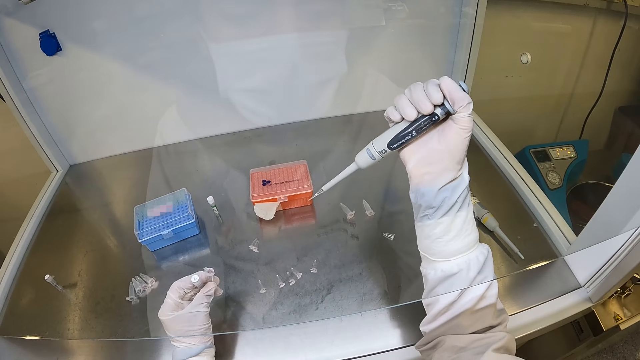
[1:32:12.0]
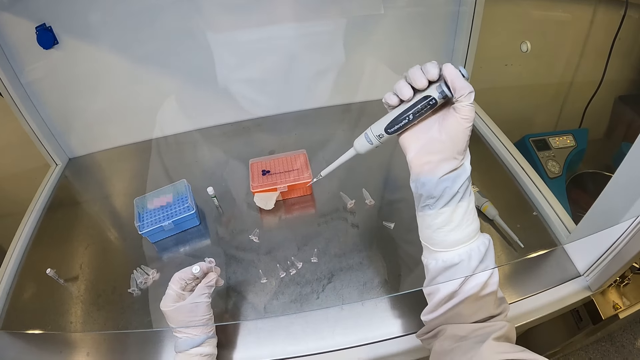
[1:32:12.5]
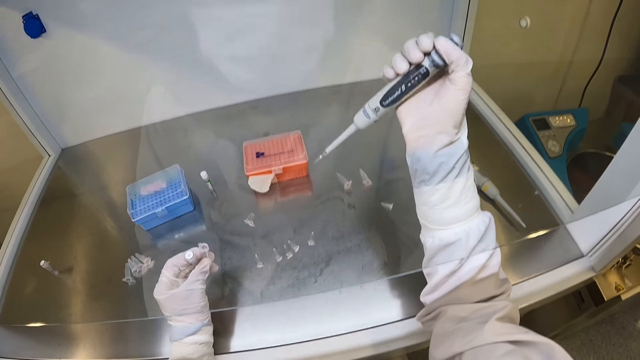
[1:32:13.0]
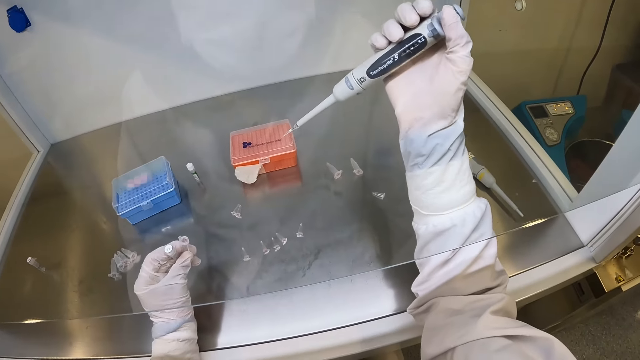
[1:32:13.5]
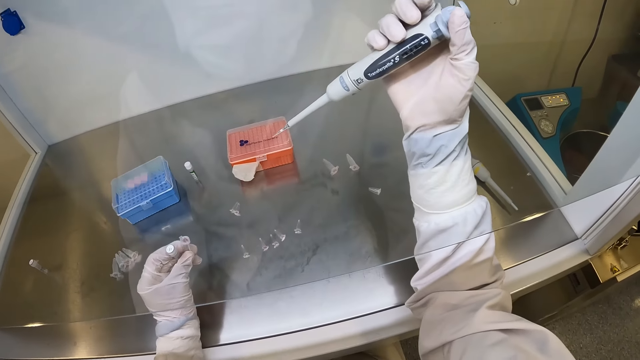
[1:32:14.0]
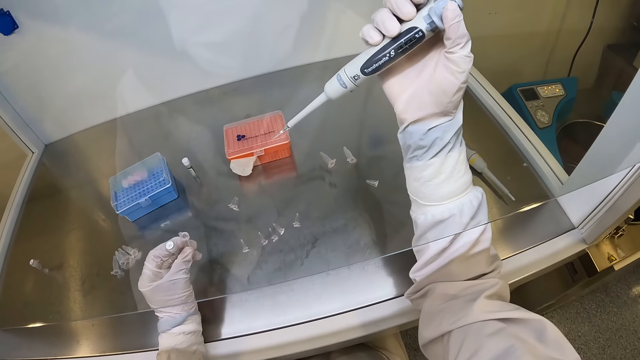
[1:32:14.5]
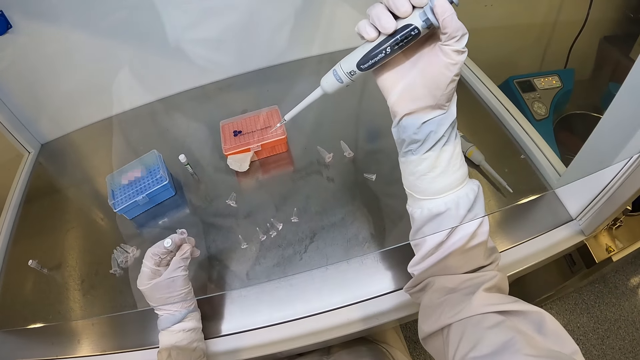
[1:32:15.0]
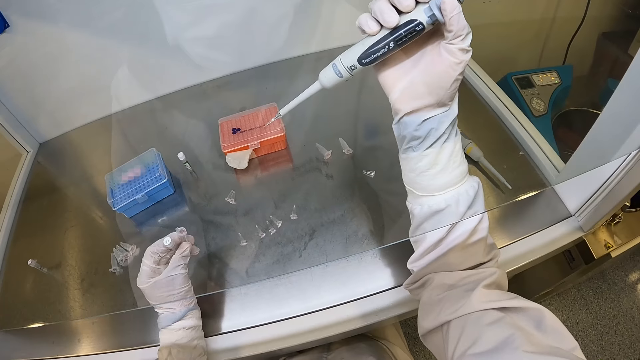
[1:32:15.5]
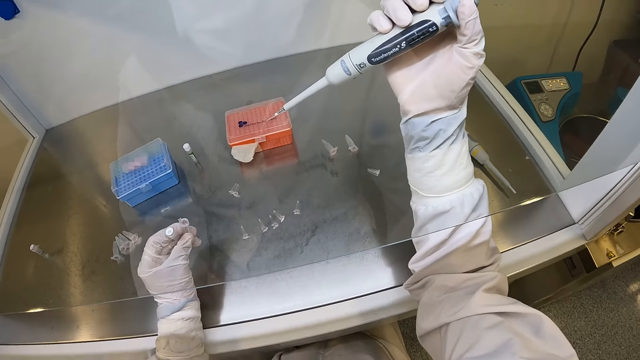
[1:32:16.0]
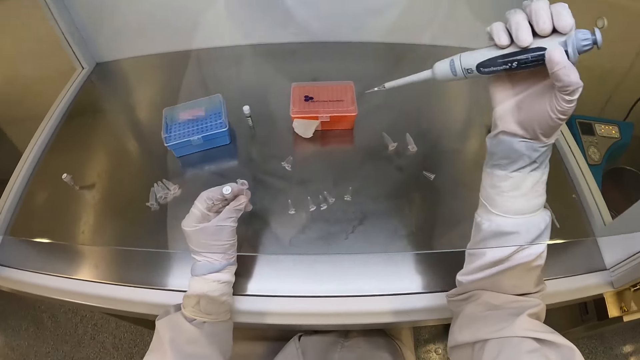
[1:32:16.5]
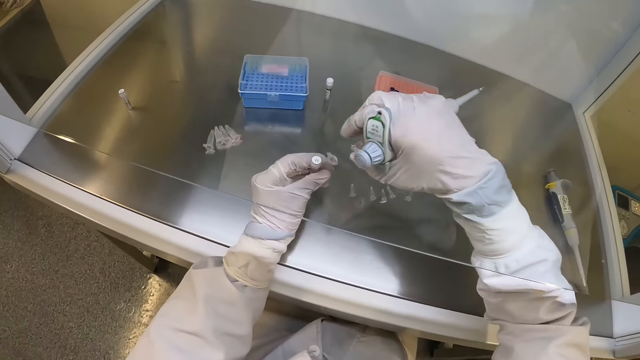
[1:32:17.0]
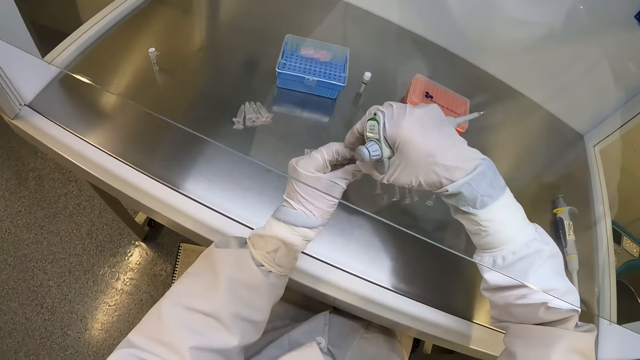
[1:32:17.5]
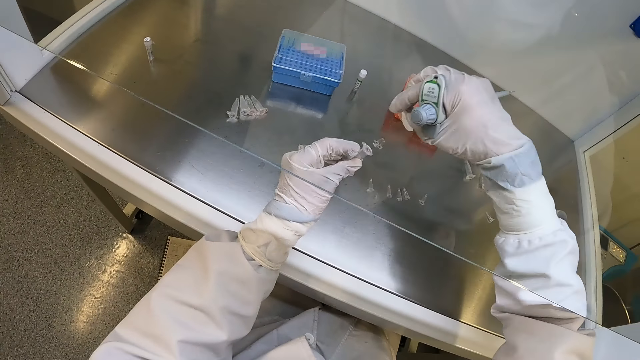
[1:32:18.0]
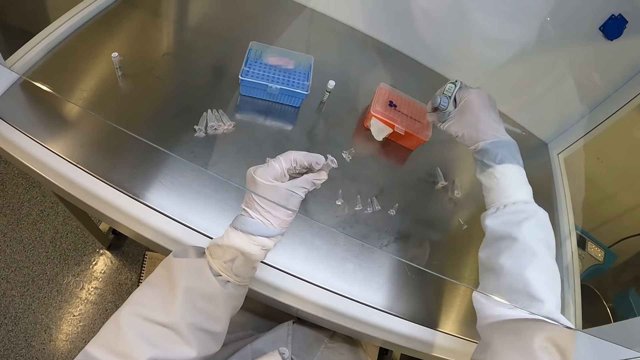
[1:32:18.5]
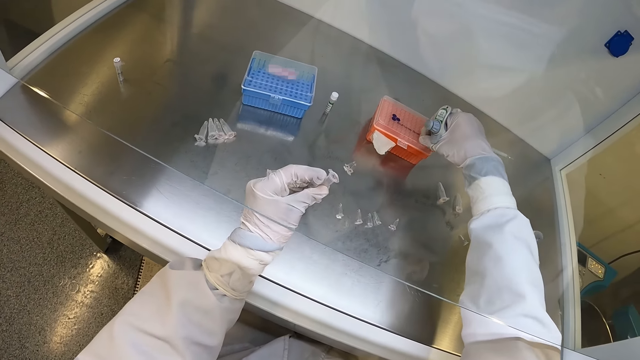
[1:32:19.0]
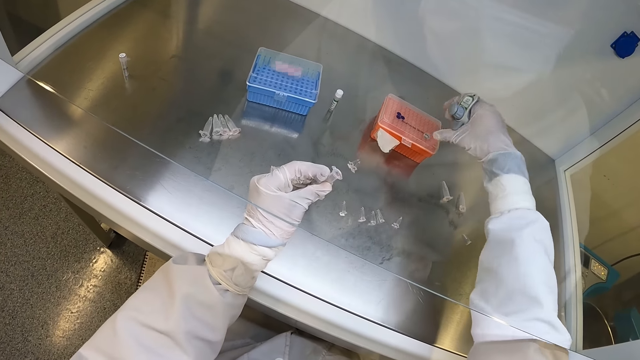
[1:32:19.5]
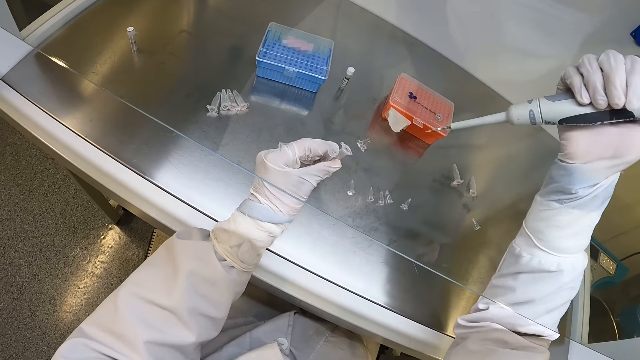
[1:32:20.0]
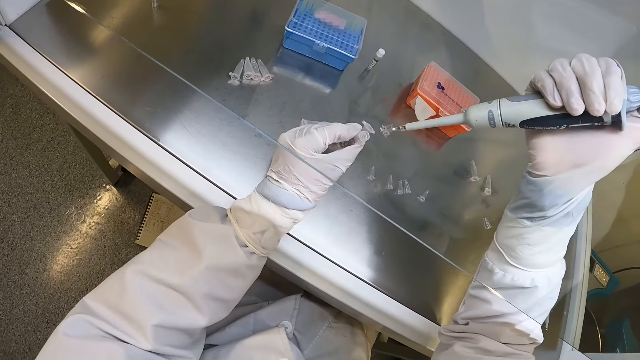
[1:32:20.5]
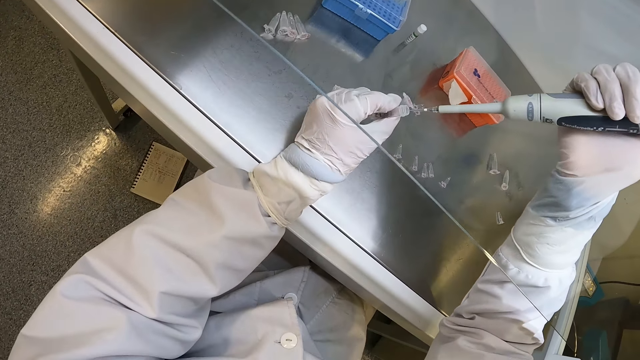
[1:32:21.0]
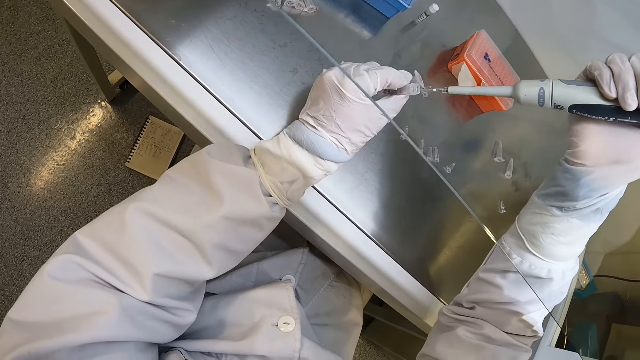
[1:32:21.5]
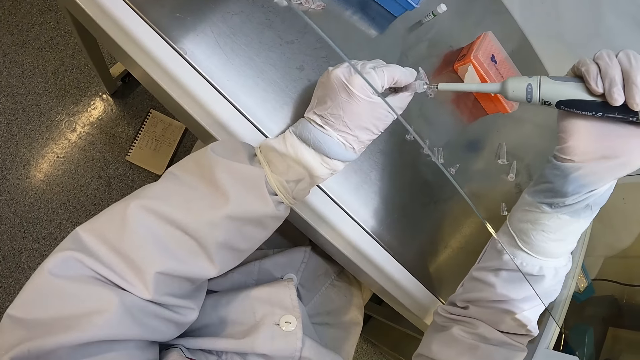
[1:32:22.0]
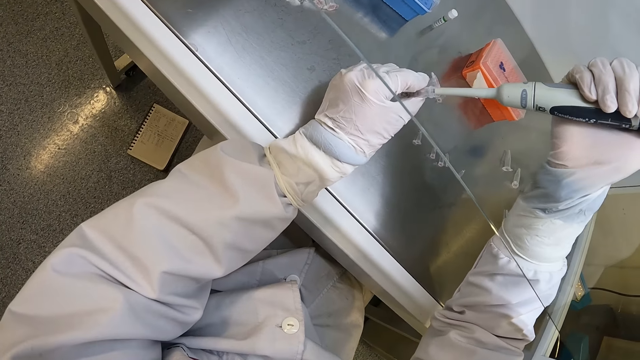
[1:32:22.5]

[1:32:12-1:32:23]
The camera wearer holds the micropipette or pipette and holds the microtube or plastic container. He opens the cover of the small glass bottle or tube in his left hand with his right hand. He holds the tube, holds the microtube and holds the micropipette. He places the cover of the small glass bottle in his right hand on the plastic box on the table. He draws liquid from the tube with the micropipette. He holds the microtube and holds the tube. He inserts the pipette in his right hand into the small glass bottle in his left hand.

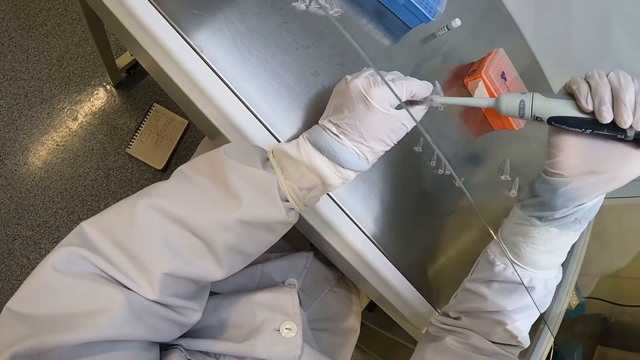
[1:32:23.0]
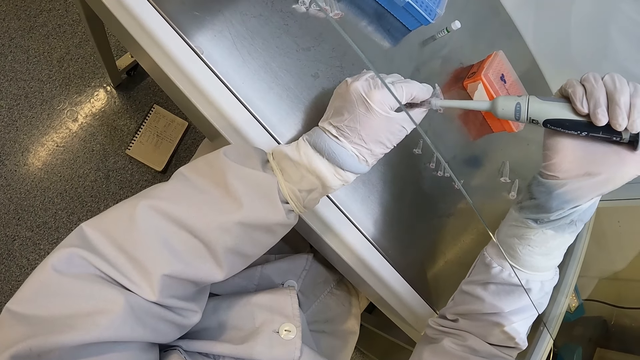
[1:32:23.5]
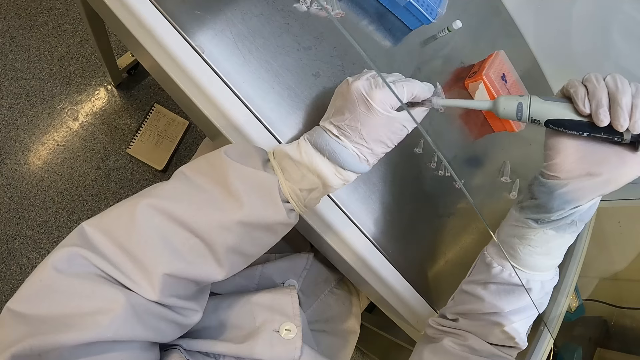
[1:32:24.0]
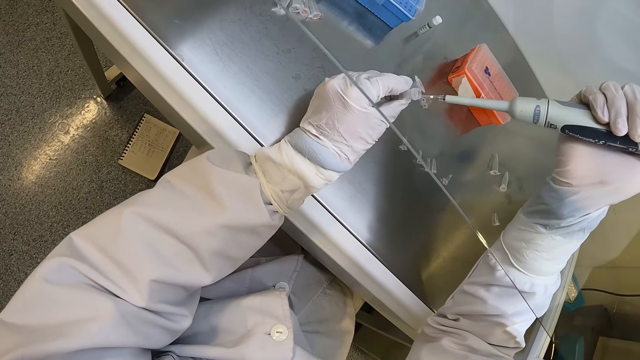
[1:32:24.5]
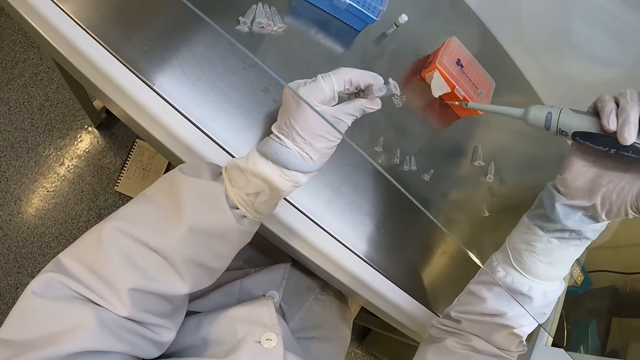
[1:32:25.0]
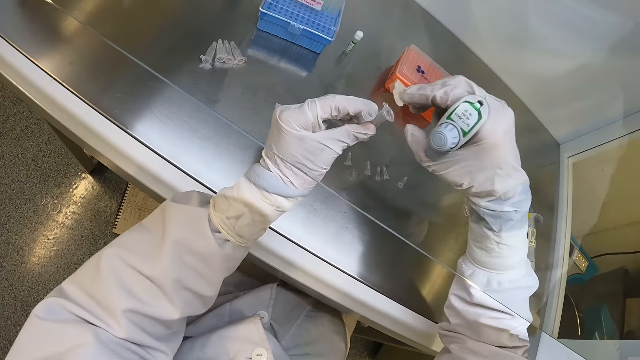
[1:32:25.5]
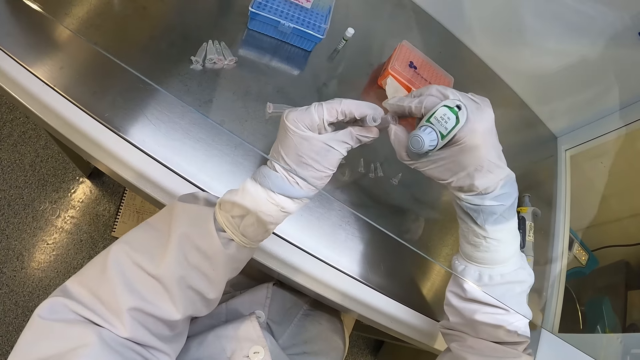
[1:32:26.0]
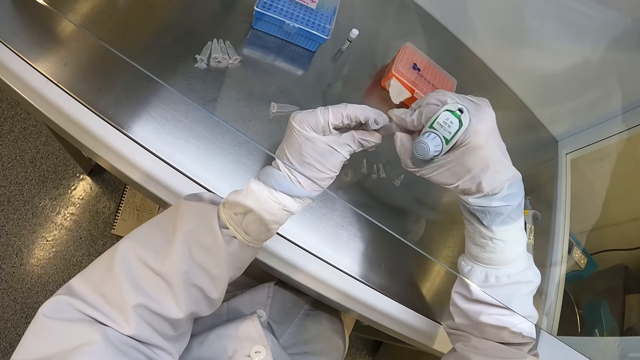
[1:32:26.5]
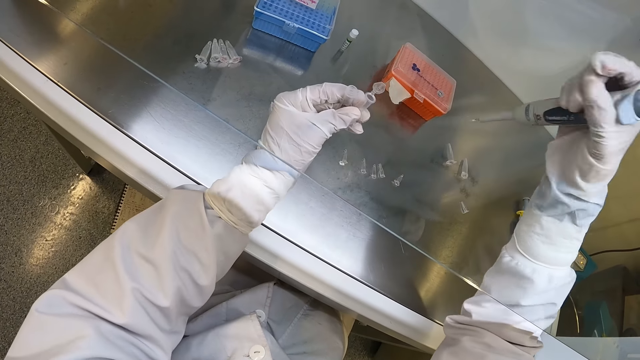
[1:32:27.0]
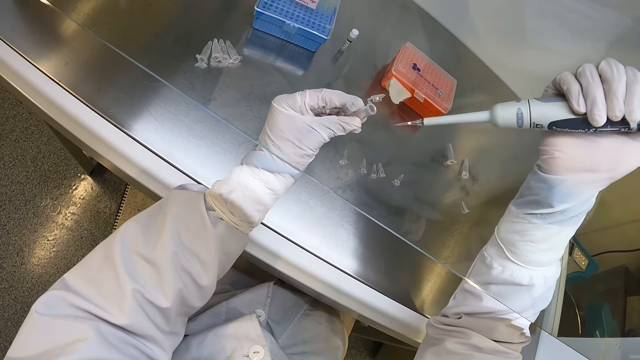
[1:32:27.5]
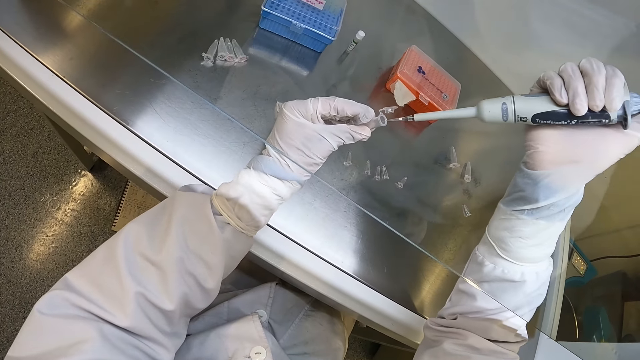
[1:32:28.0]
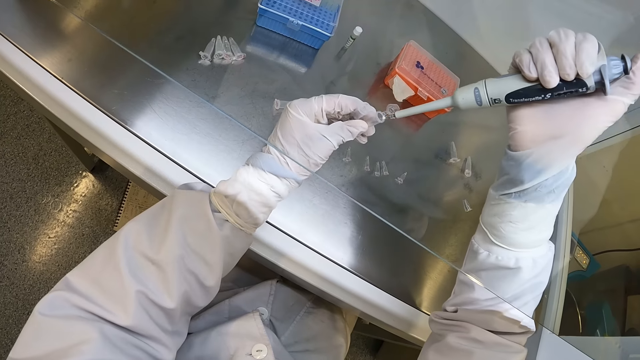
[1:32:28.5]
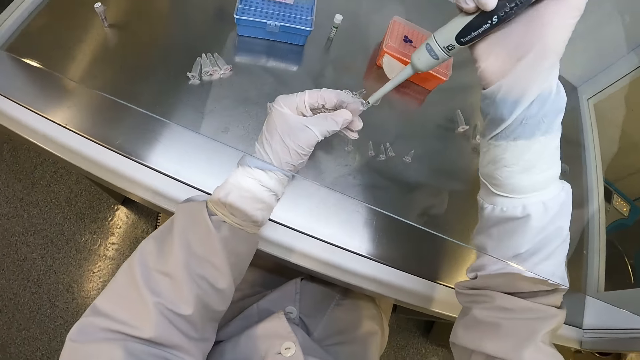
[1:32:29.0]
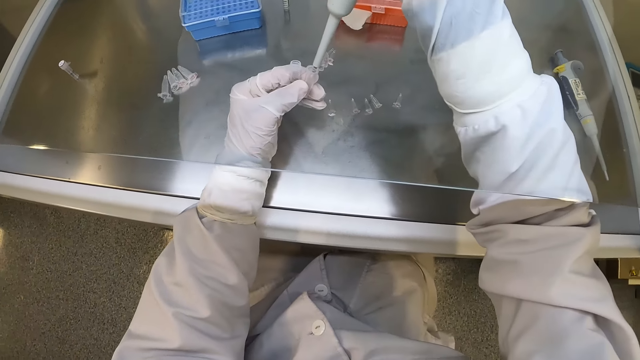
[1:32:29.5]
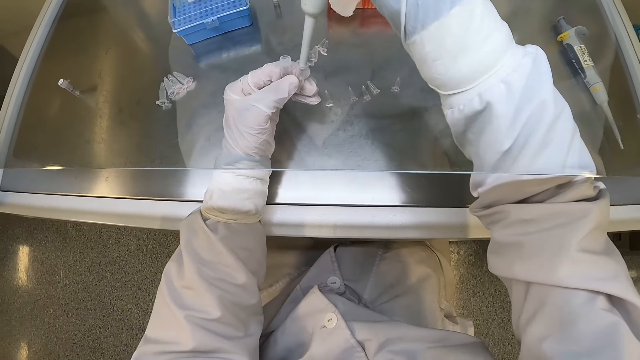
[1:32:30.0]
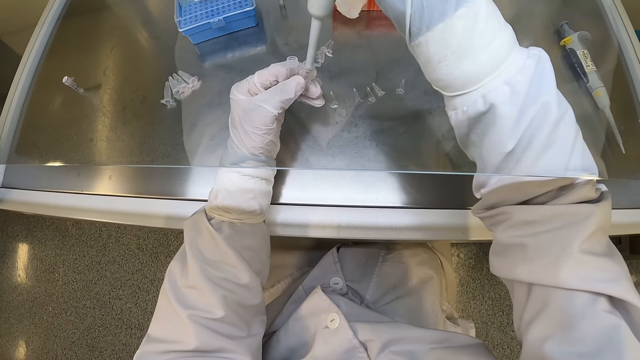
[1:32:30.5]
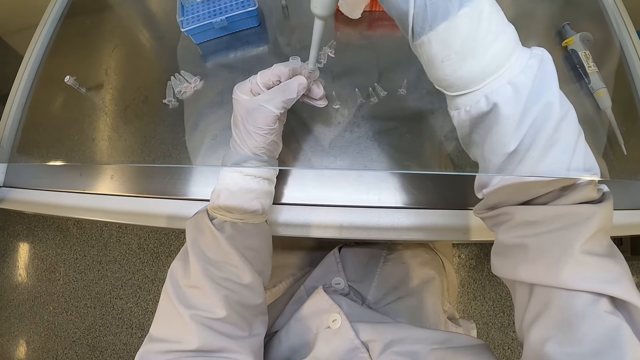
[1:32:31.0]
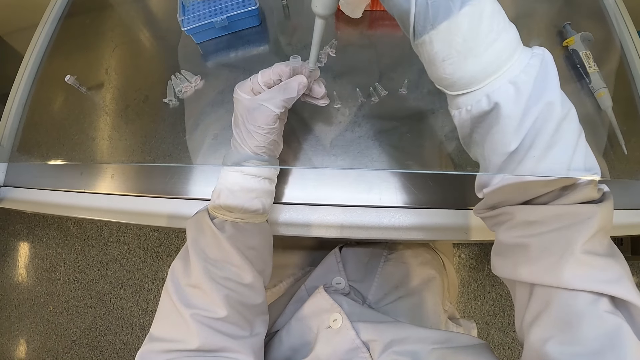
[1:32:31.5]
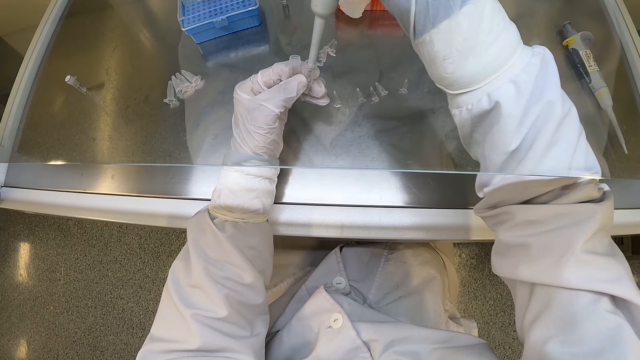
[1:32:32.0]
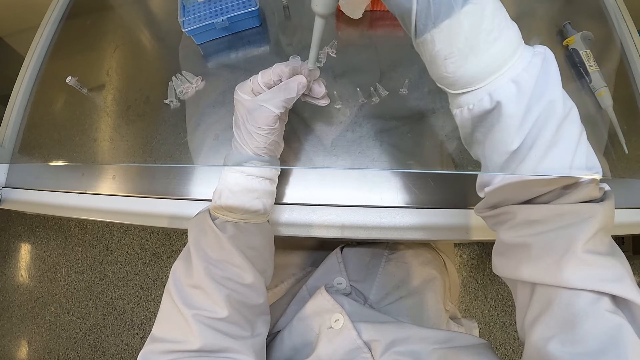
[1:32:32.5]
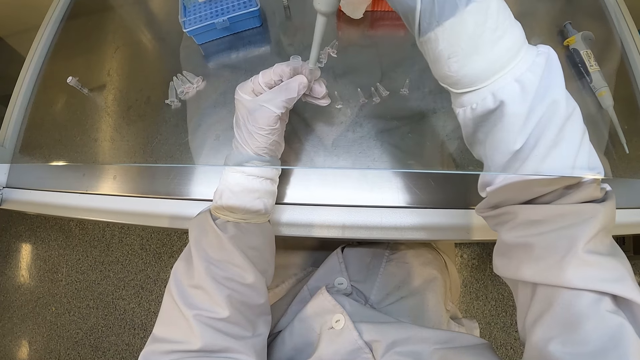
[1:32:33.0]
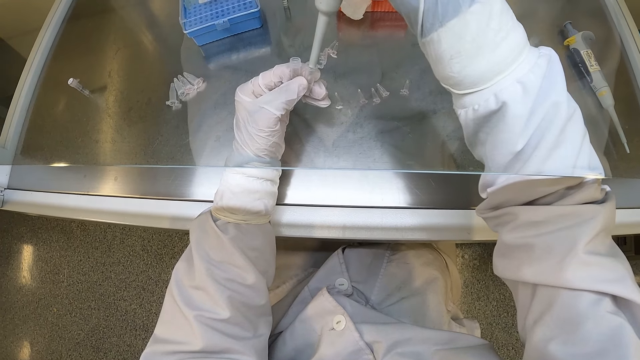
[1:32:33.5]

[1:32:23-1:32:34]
The camera wearer removes the pipette or micropipette in his right hand from the small glass bottle or tube in his left hand. He holds the tube and holds the micropipette. He opens the plastic container or microtube in his left hand with his right hand. He holds the microtube and holds the tube. He presses the liquid out of the pipette with his right hand into the plastic container in his left hand.
